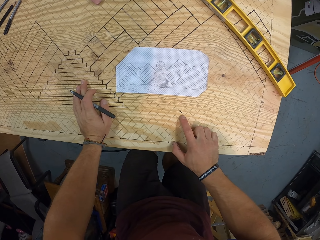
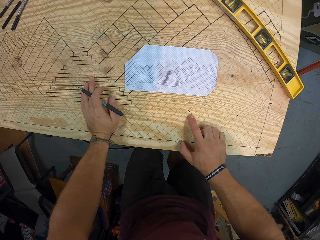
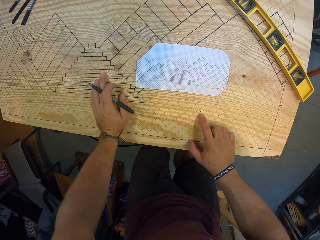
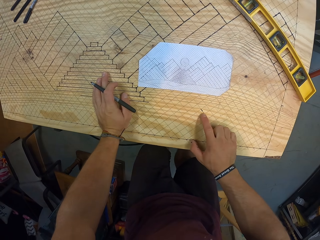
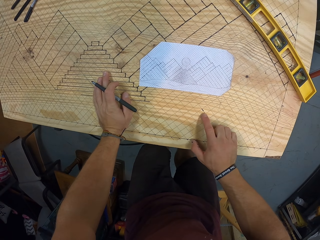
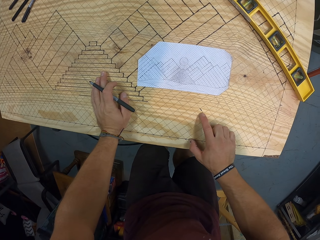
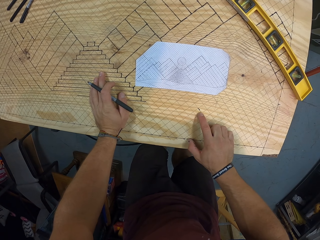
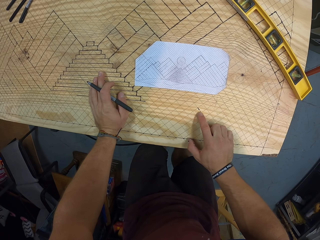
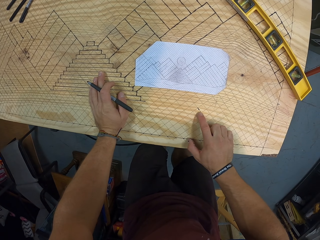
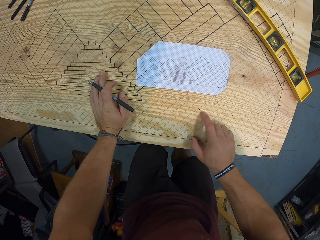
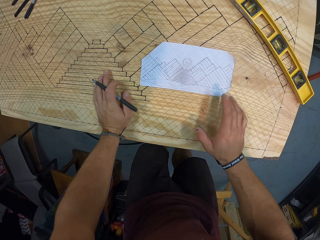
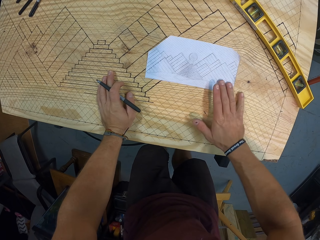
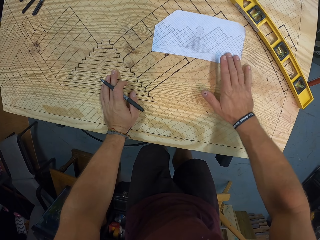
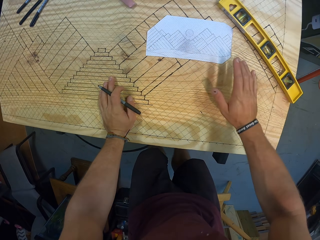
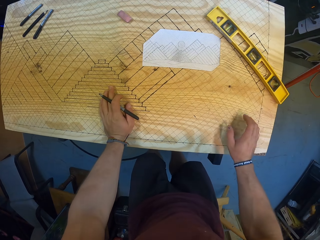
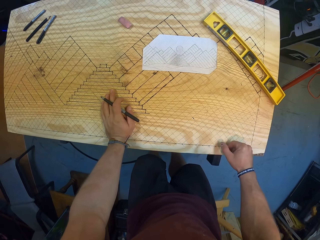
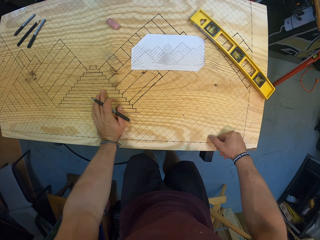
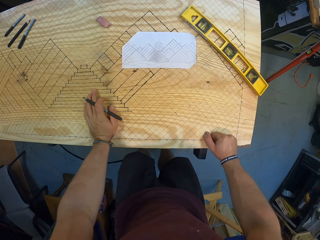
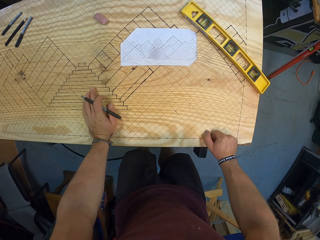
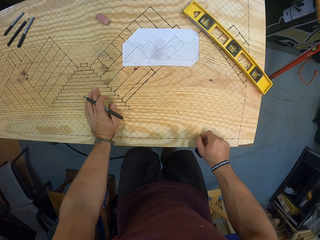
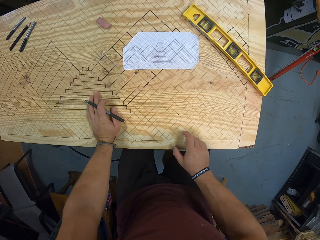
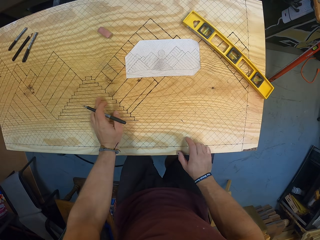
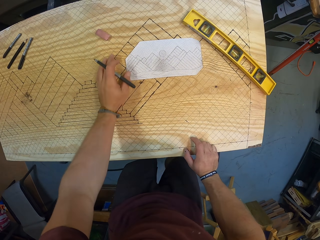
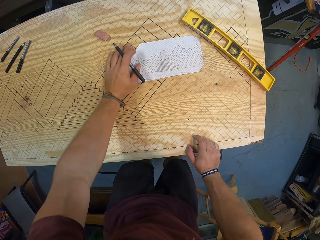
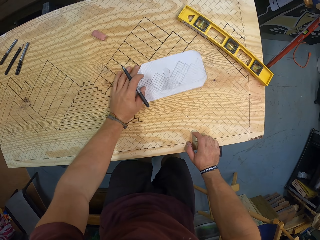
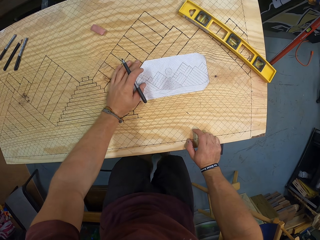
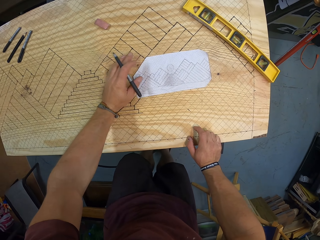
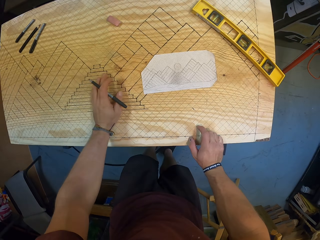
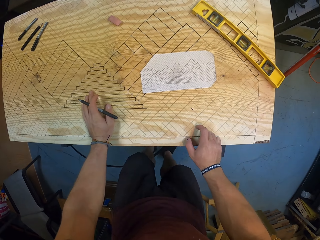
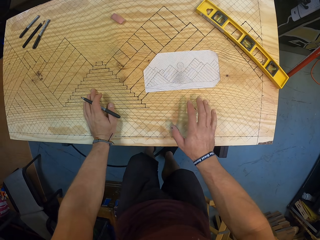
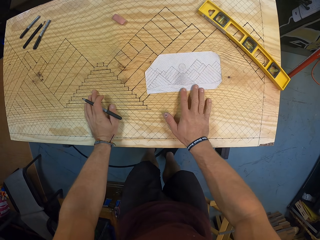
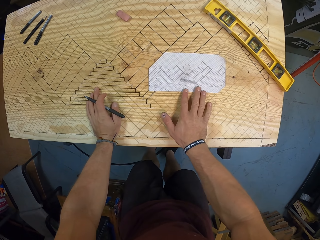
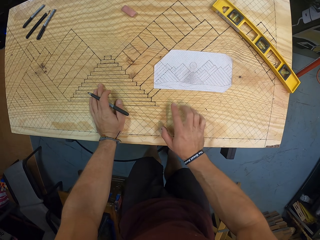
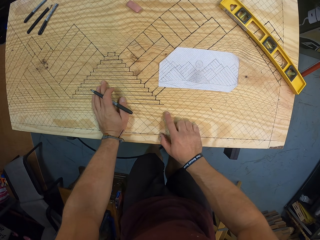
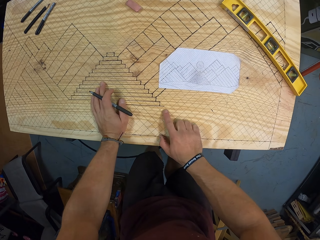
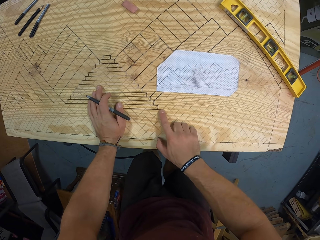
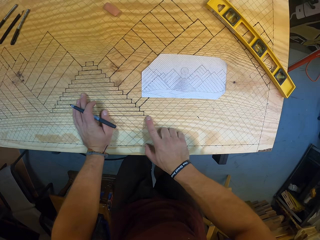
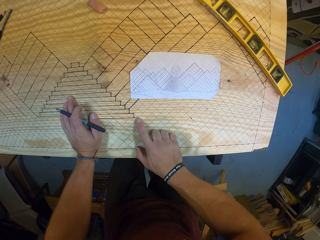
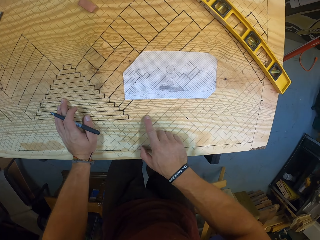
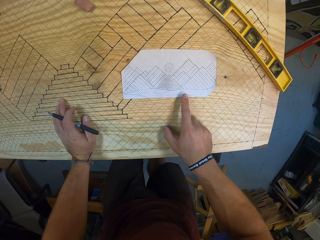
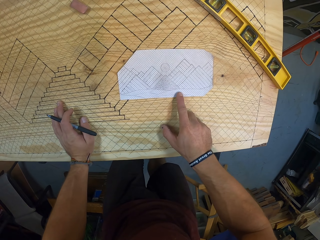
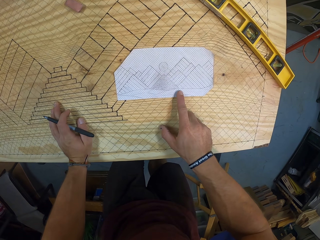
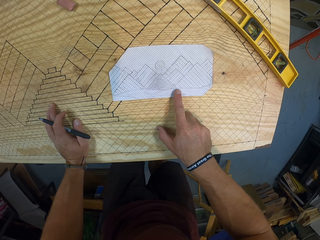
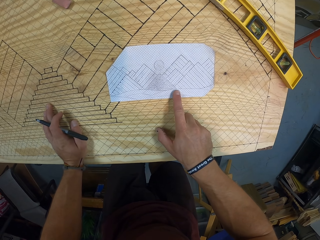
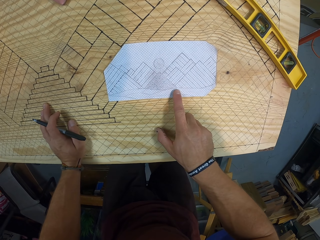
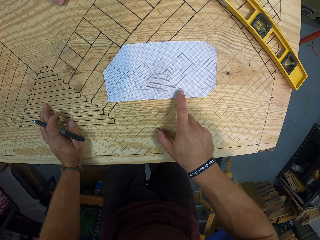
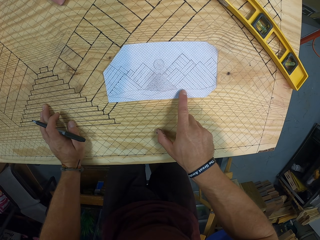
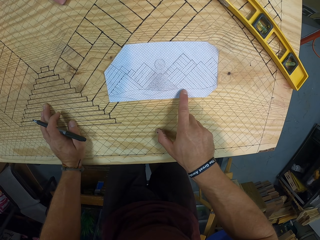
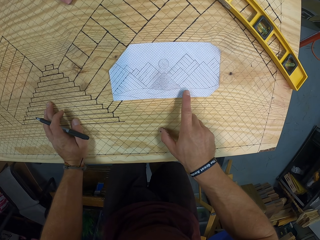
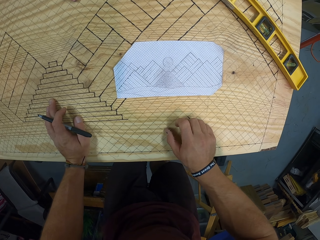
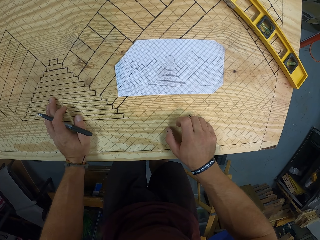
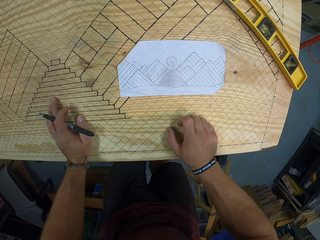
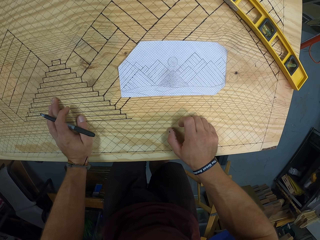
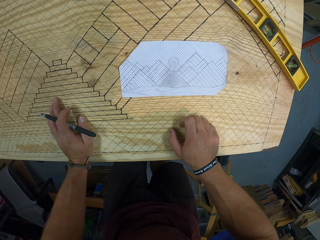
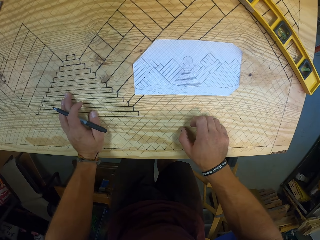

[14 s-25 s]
The camera wearer looks at the board. He slides the drawn paper on the wooden board with his right hand. He places his right hand on the wooden board. He slides the paper on the wooden board with his left hand. He places his left hand on the wooden board. He slides the paper on the wooden board with his right hand. He touches the wooden board with his right hand. He touches the paper with his right hand.

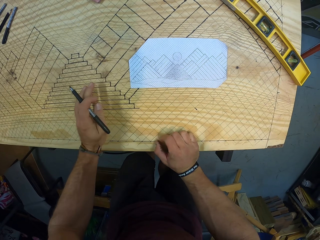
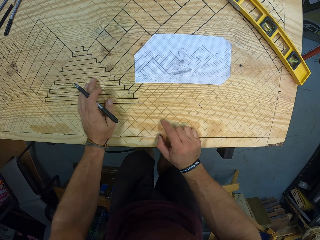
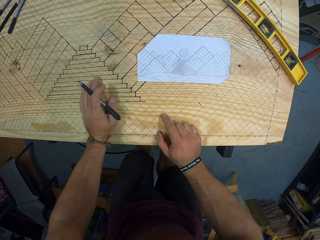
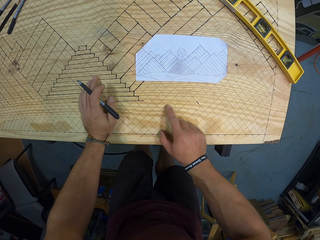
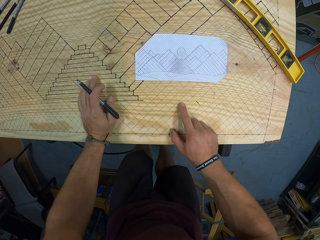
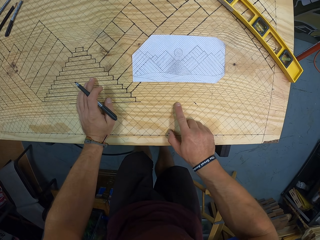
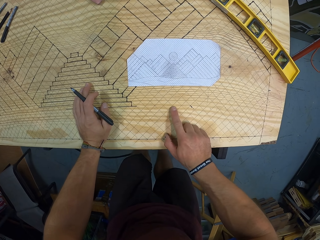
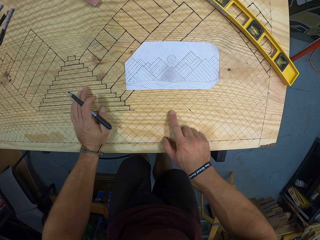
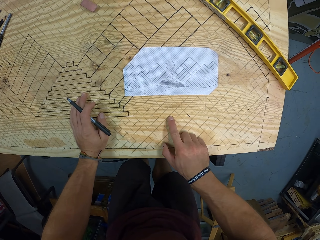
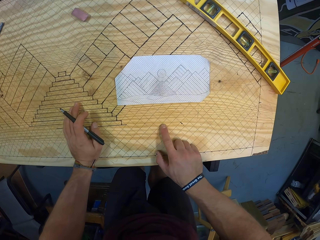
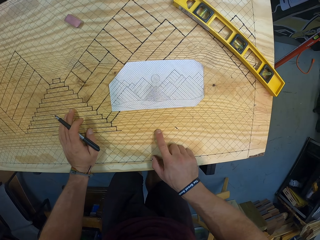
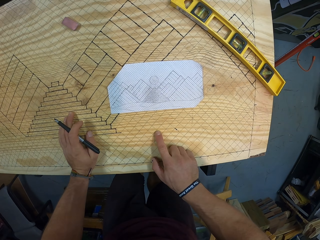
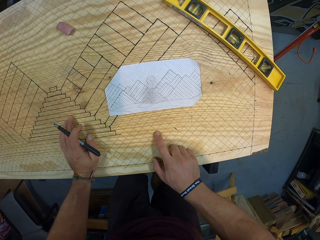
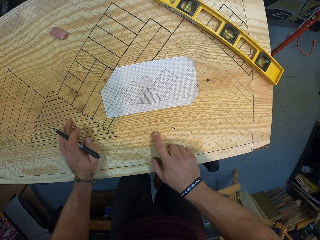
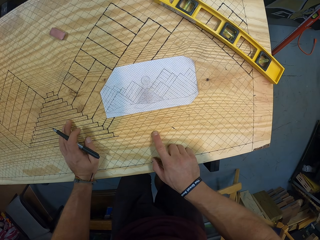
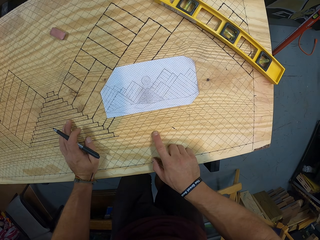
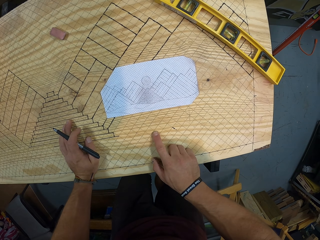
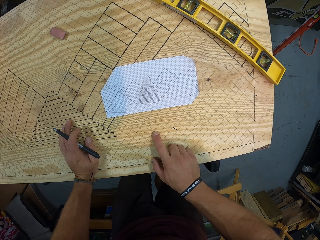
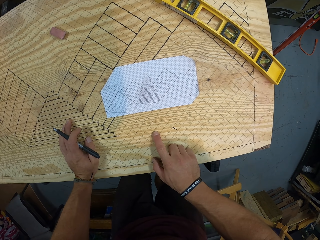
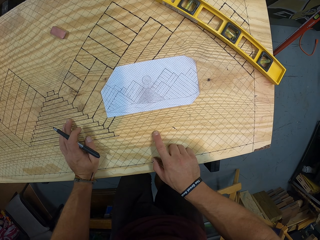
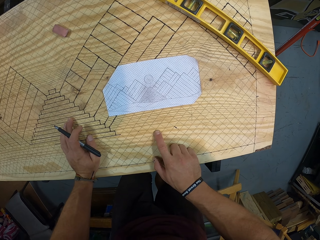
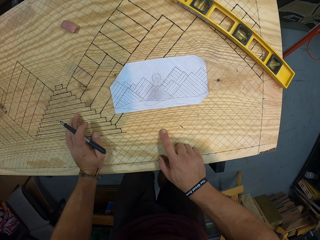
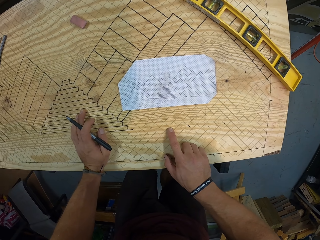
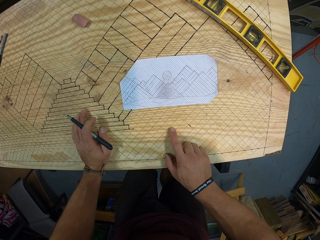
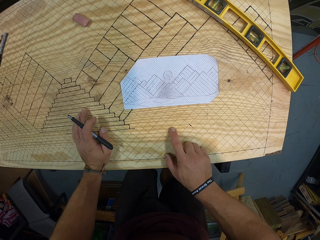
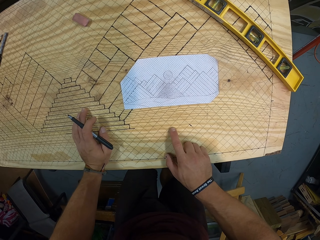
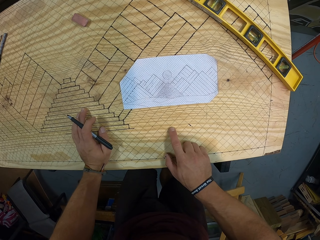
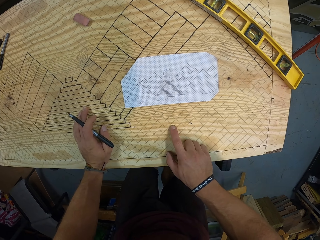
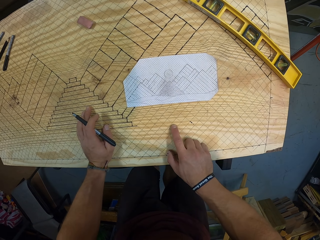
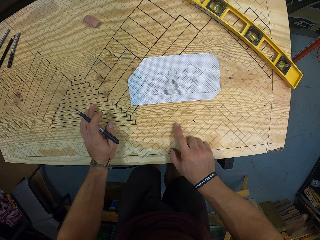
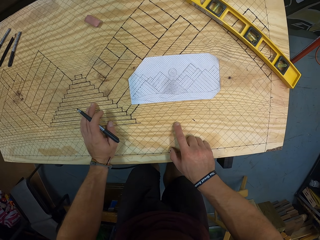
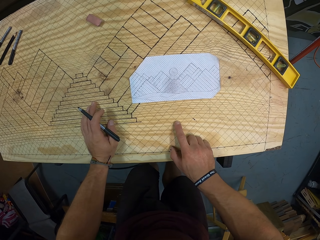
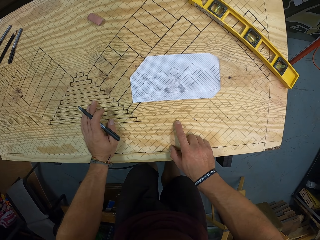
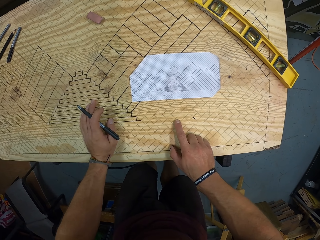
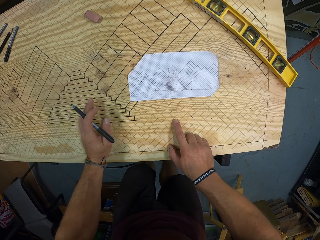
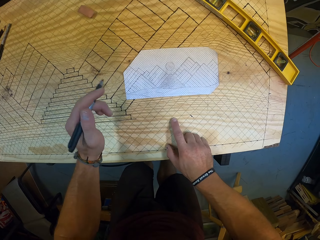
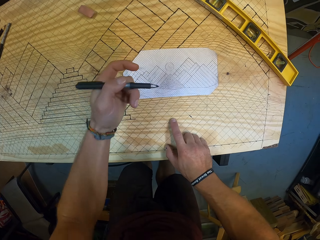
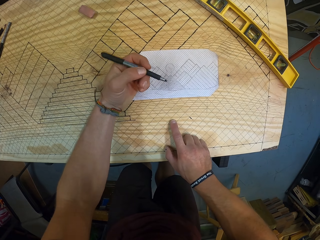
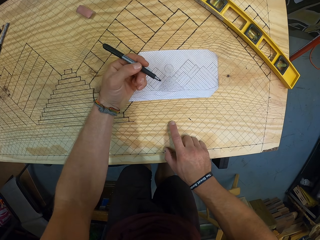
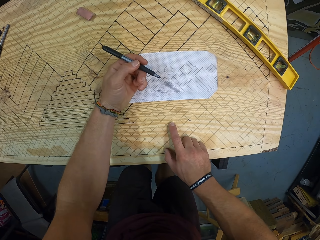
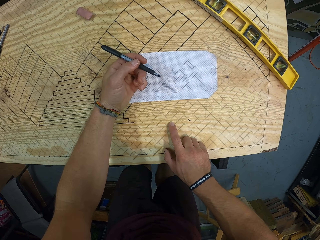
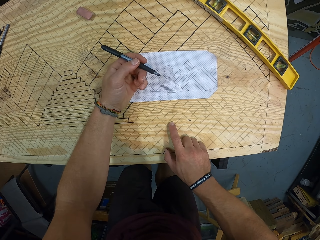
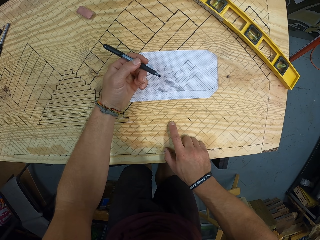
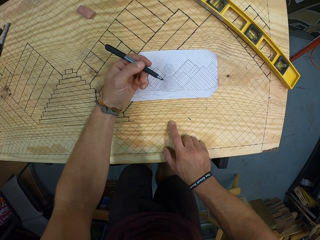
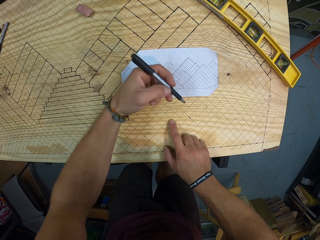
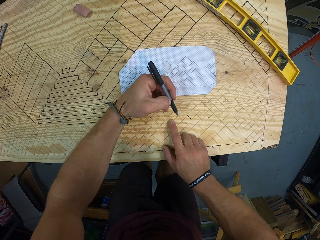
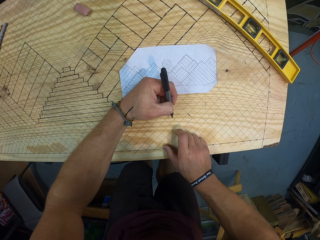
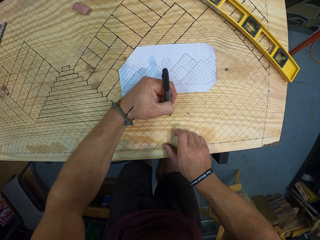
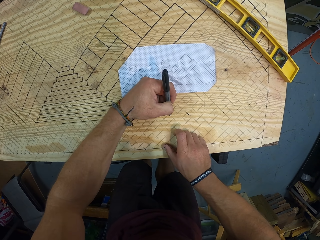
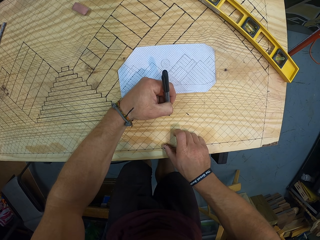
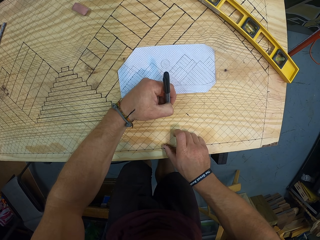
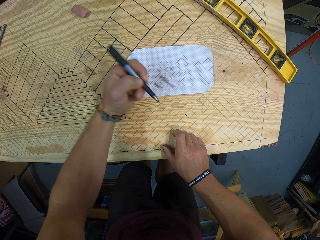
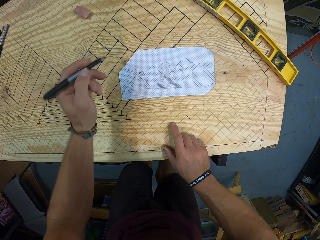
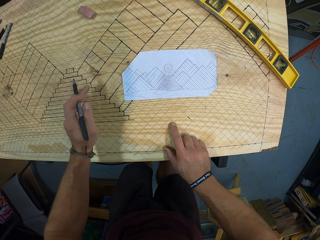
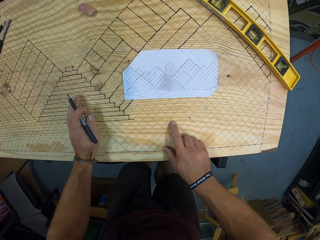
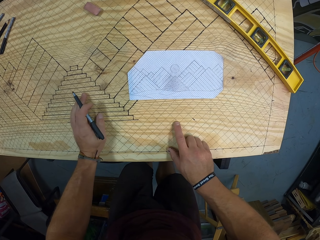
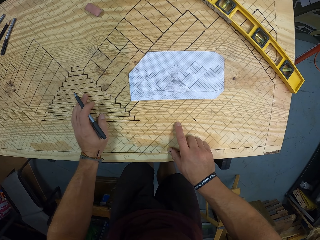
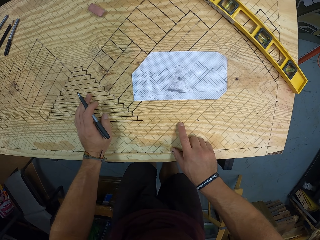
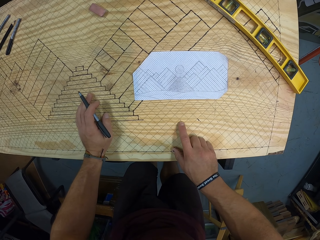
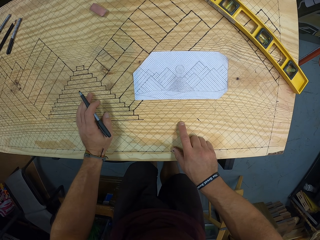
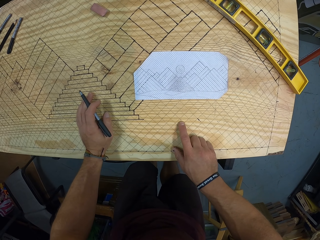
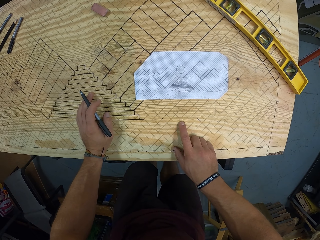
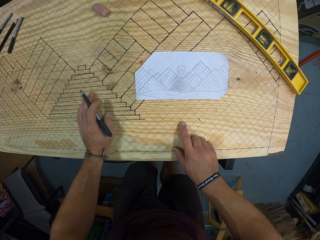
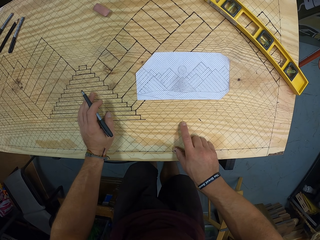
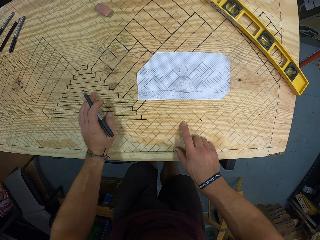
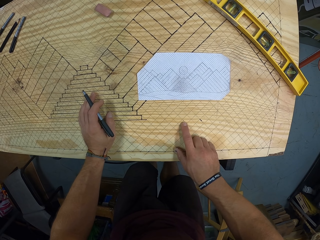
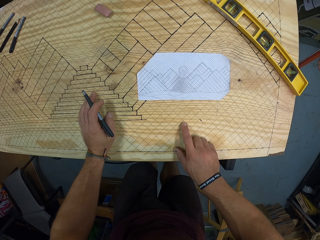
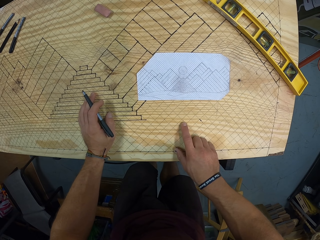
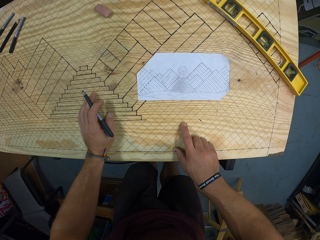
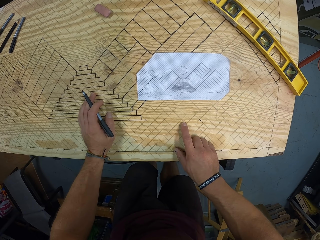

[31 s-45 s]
The camera wearer places his left hand on the wooden board. He touches the wooden board with his right hand. He looks on the grids of the board. He marks the wooden board with the pen with his left hand. He touches the wooden board with his right hand. He places his left hand on the wooden board.
